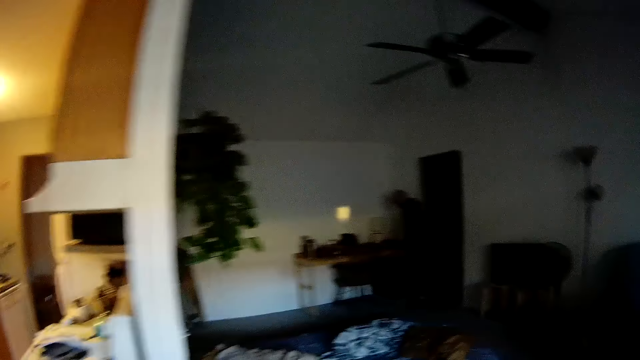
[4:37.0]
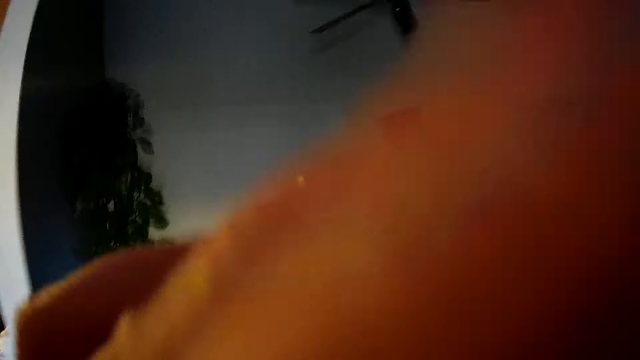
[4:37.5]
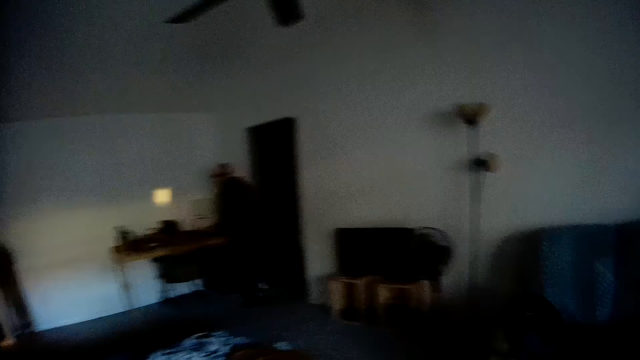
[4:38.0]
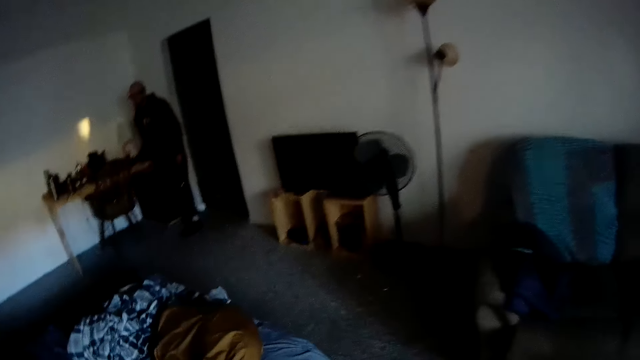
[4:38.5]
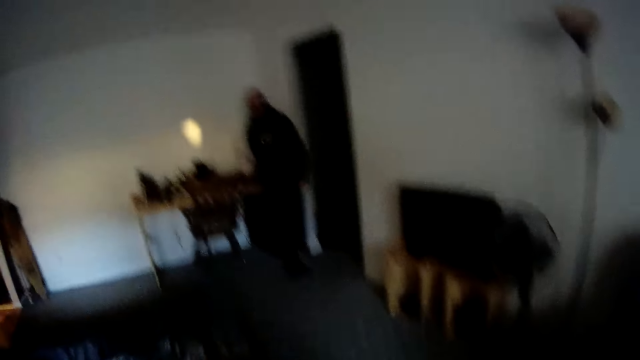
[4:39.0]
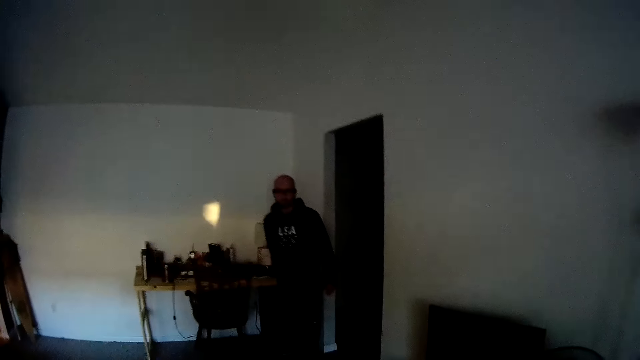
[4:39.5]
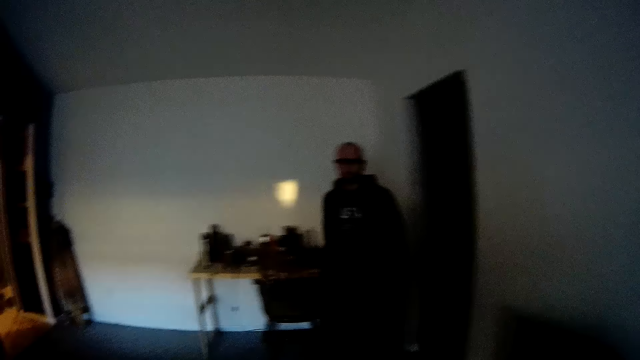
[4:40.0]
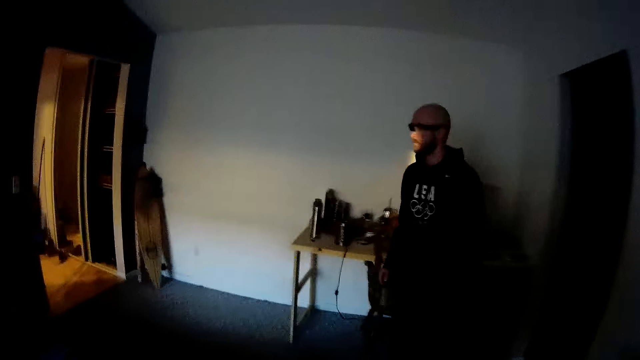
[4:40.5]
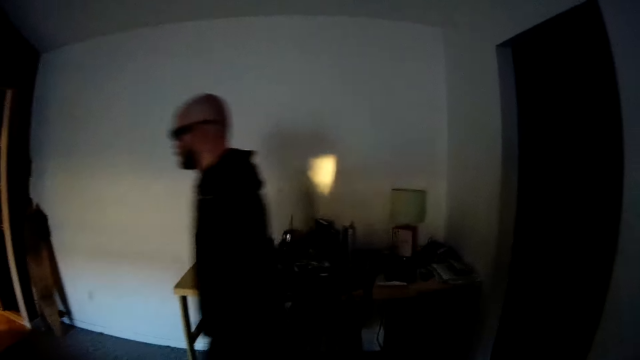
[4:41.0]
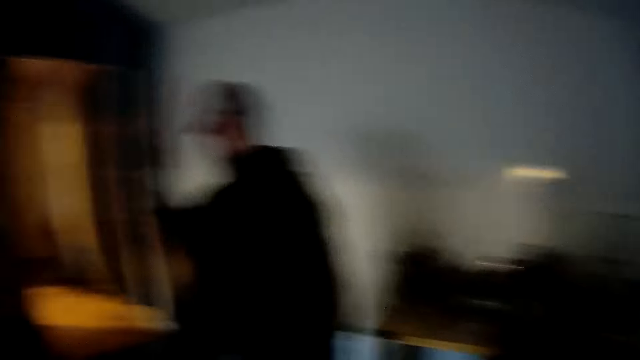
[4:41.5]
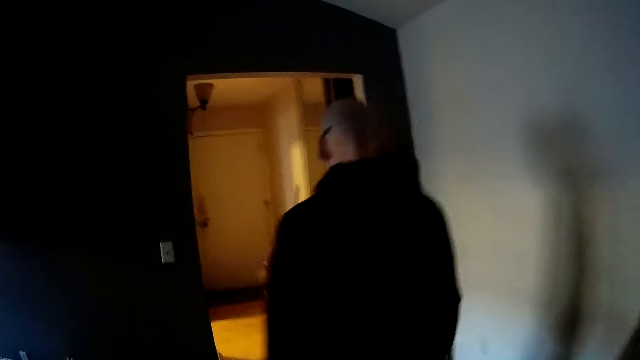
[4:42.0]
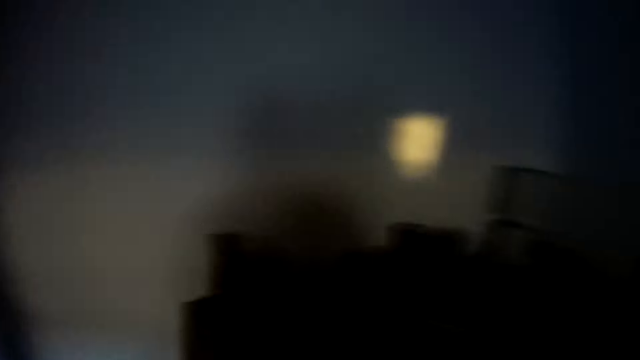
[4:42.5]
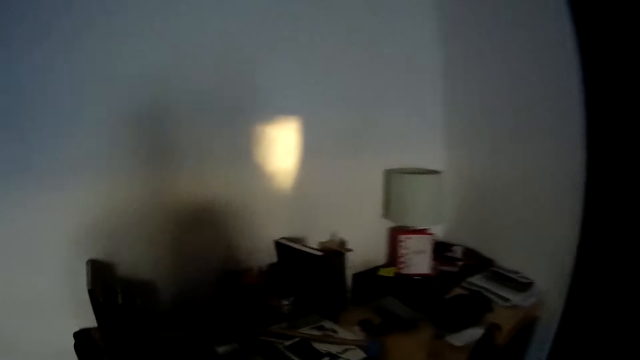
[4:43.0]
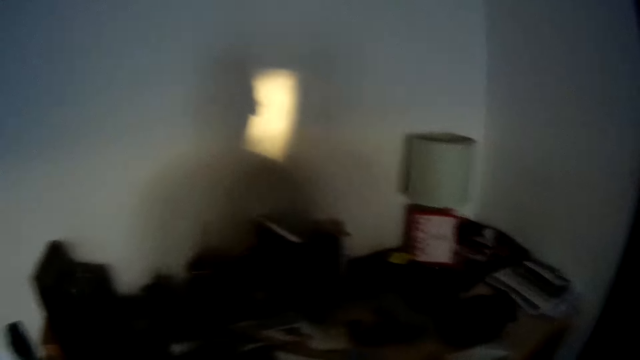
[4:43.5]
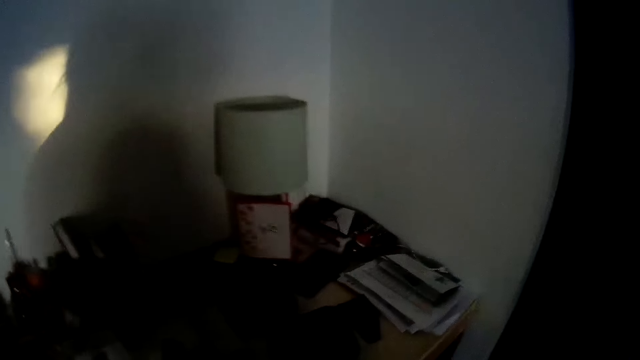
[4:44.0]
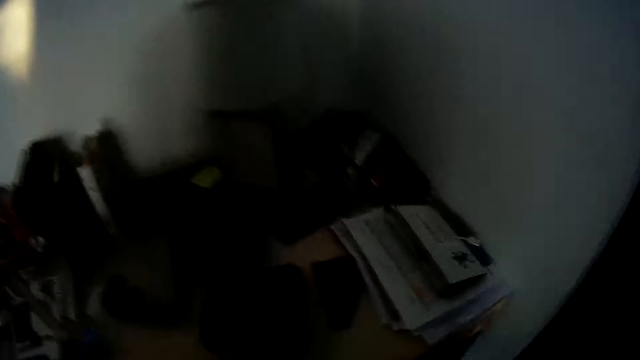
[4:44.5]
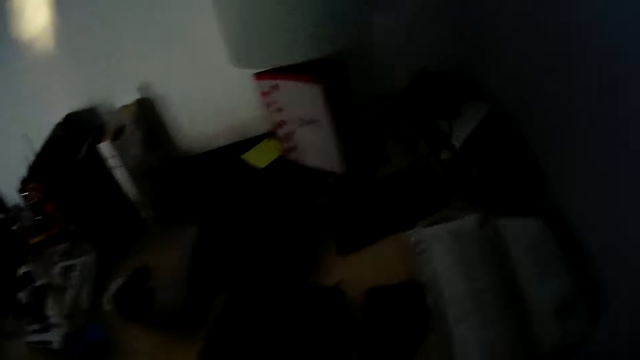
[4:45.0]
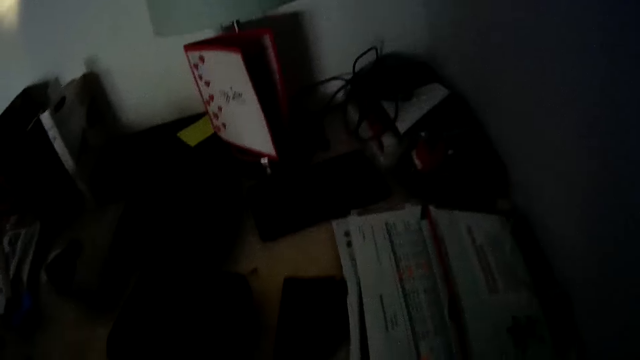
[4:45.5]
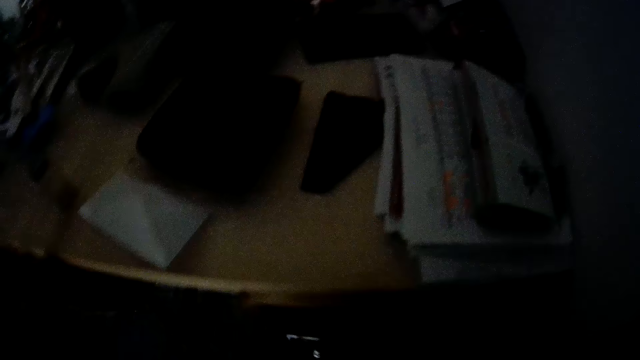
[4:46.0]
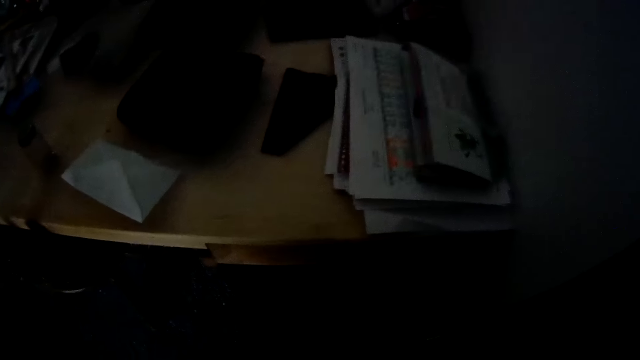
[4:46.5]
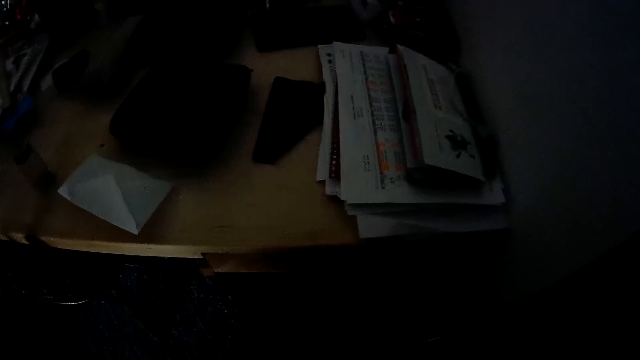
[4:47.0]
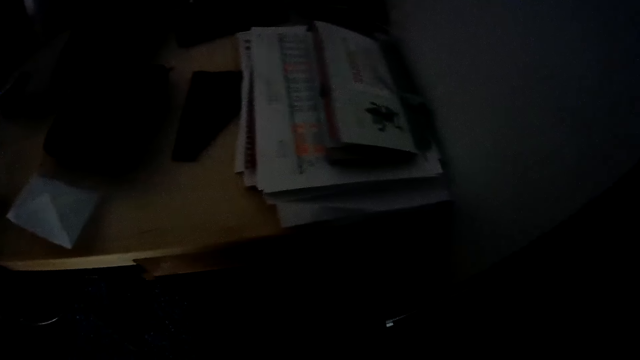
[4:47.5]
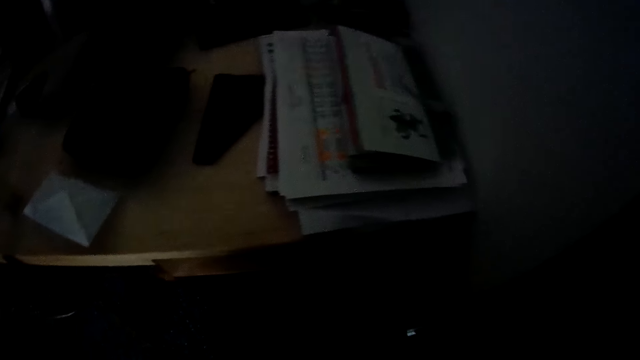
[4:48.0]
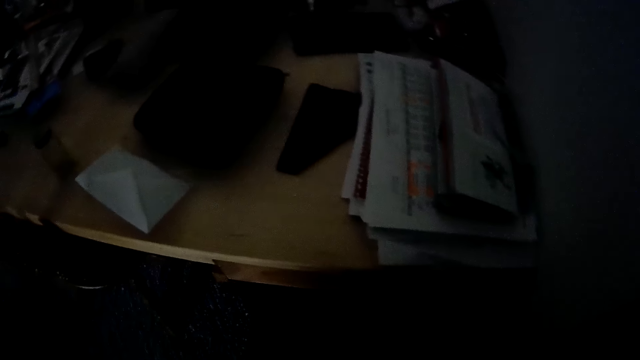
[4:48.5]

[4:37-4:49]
The camera wearer touches the camera lens with her left hand. She moves her hand. A man walks around the room. The camera wearer interacts with the man in the room. She opens a drawer and picks up a sellotape from the drawer.

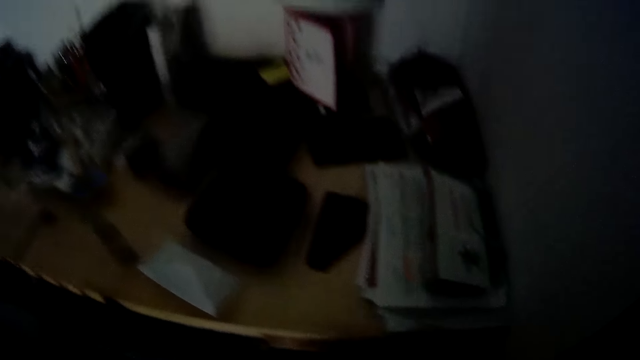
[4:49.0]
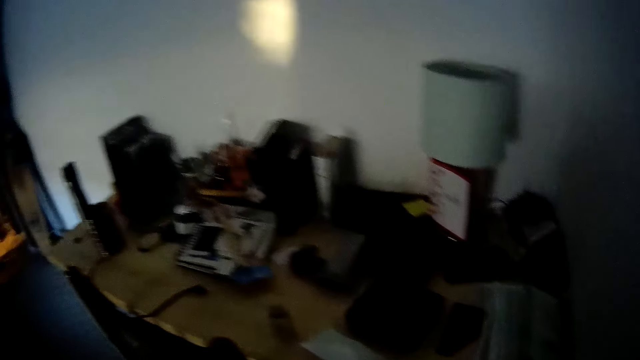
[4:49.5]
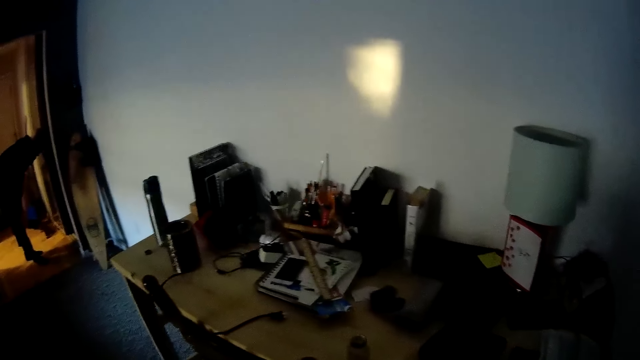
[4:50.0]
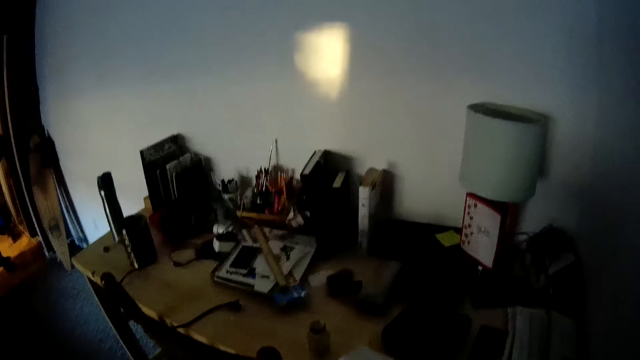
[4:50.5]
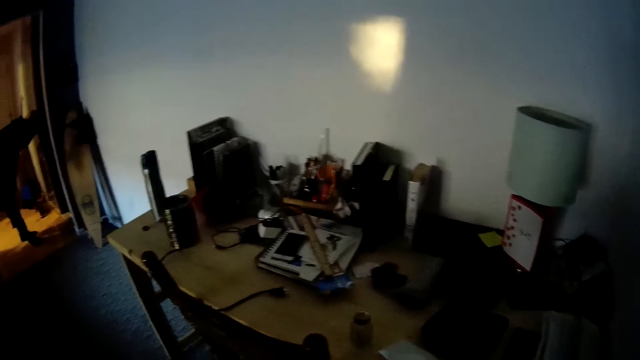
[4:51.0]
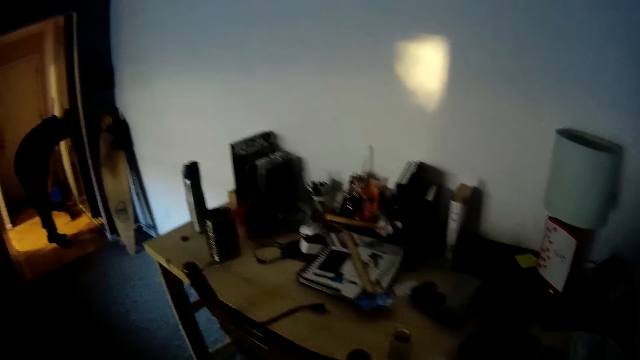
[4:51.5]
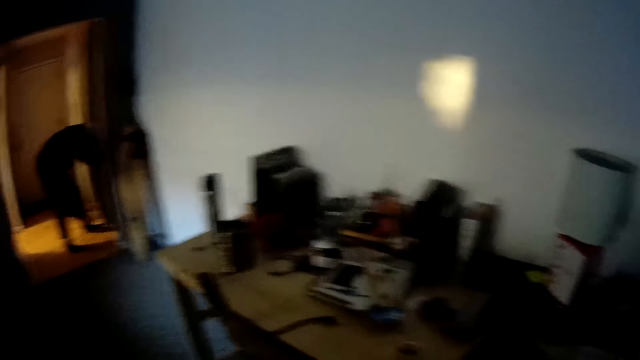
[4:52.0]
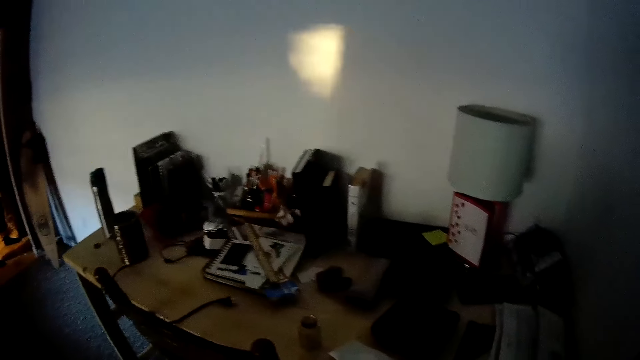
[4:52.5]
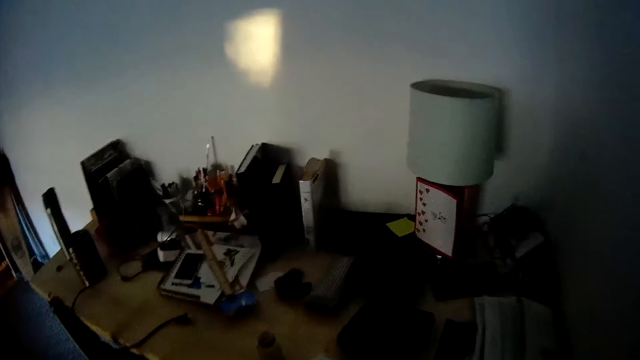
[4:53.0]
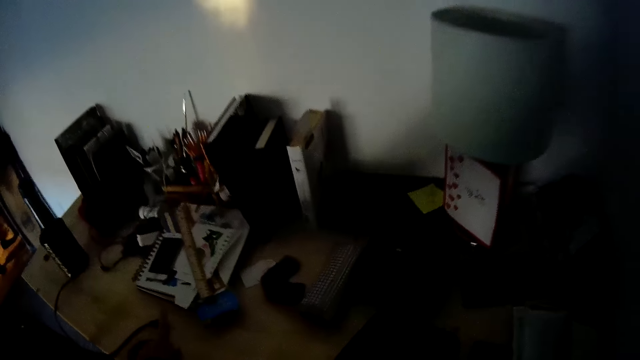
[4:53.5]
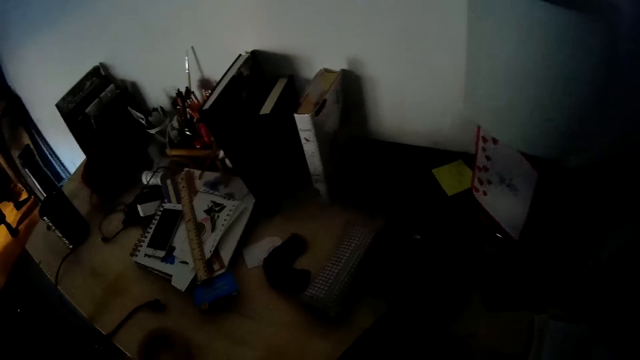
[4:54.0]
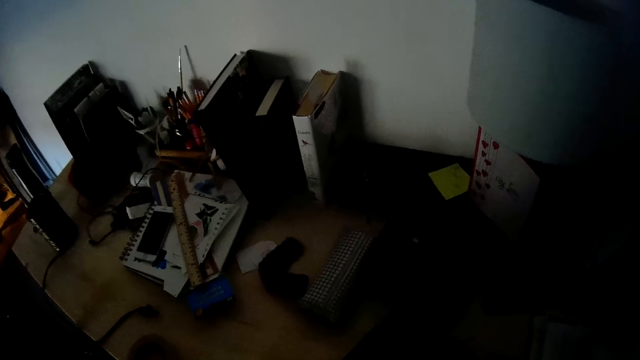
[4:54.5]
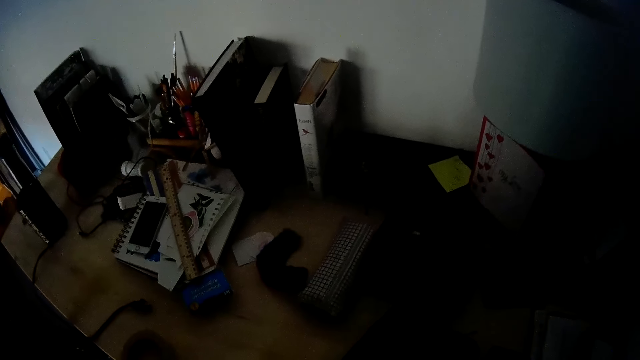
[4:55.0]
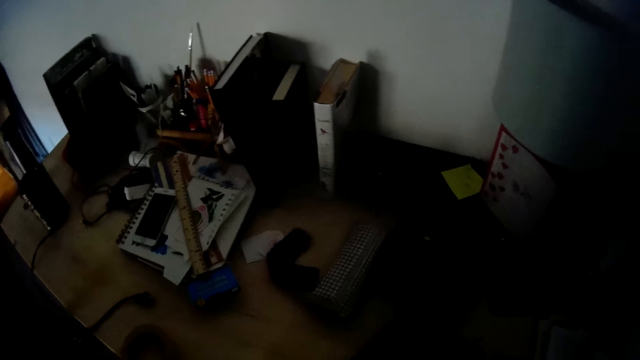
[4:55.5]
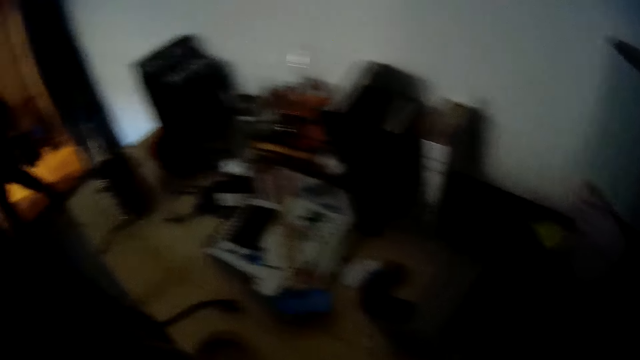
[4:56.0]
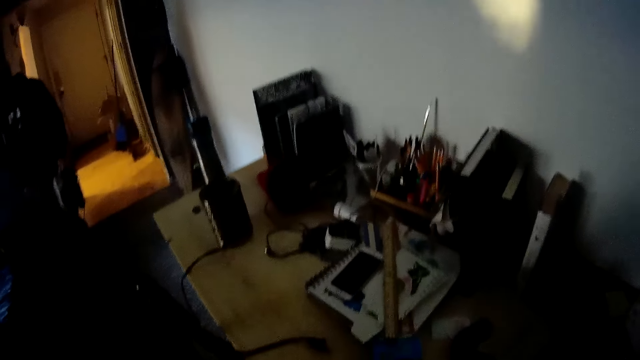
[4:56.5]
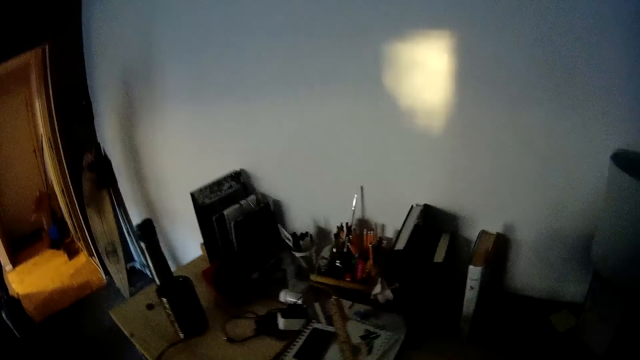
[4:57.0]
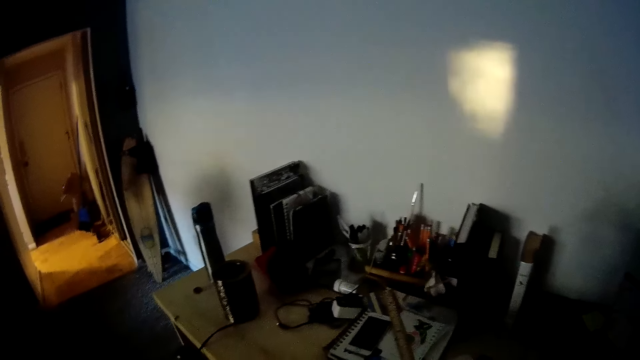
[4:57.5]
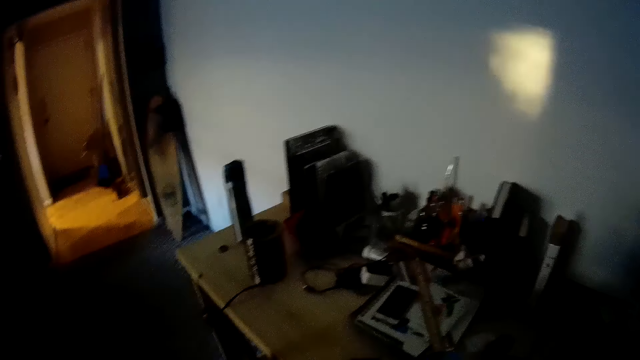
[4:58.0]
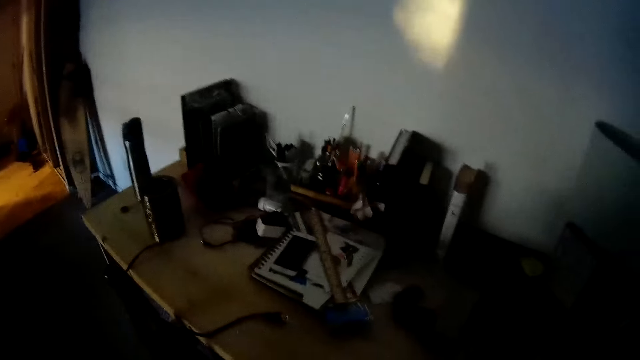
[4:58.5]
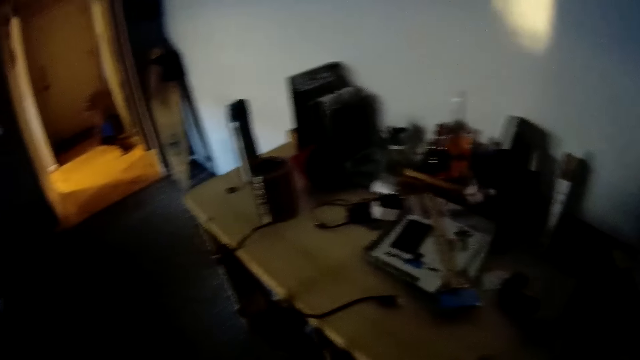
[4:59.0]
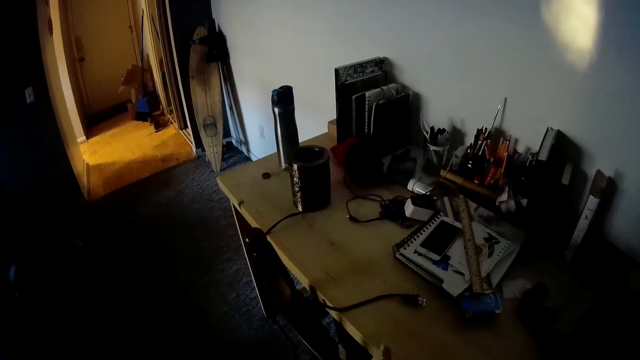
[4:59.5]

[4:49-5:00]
The camera wearer closes the drawer. A man bends over a door in the house. The camera wearer looks around. They tear a piece of tape from the sellotape. They drop the sellotape on the table. They pick up an envelope on the table. They touch papers on the table. They pick up the sellotape on the table. The man walks to a bed in the room with a pair of shoes in his left hand. The camera wearer tears a piece from the sellotape.
